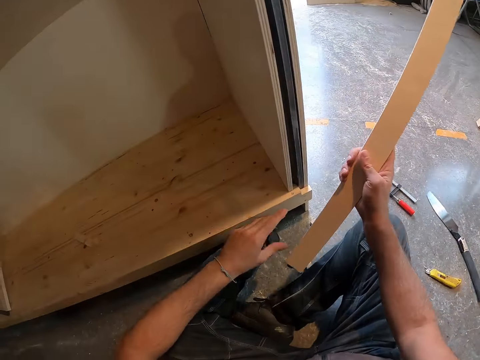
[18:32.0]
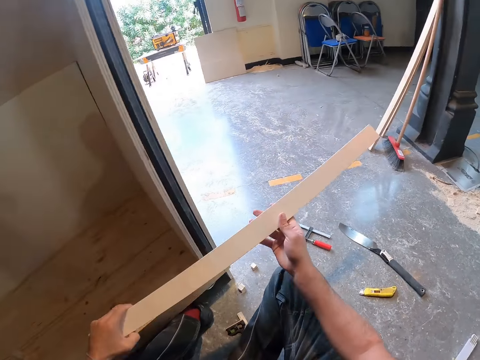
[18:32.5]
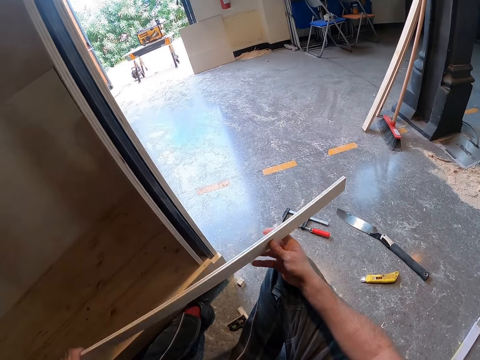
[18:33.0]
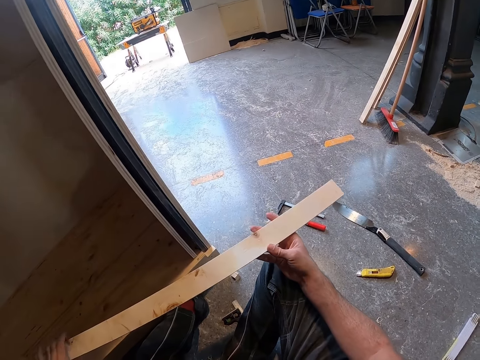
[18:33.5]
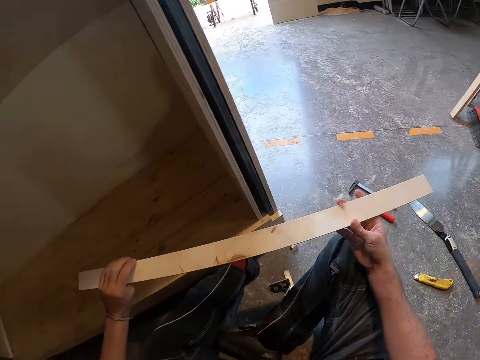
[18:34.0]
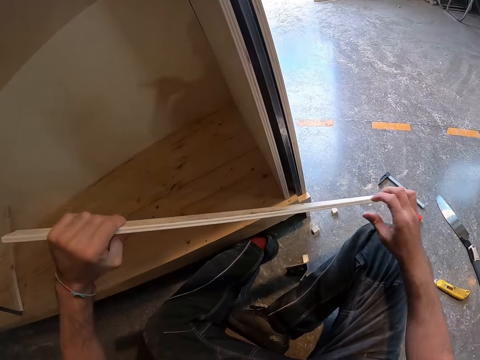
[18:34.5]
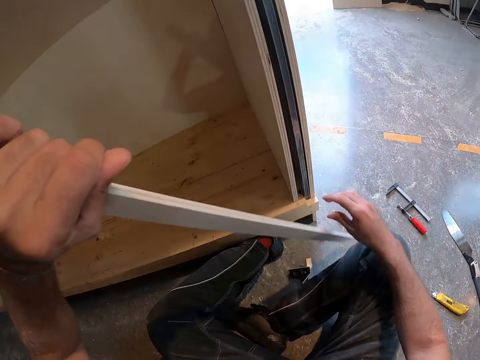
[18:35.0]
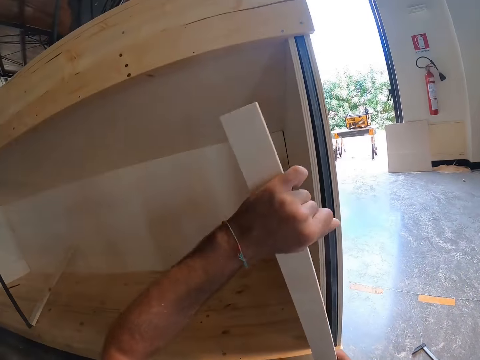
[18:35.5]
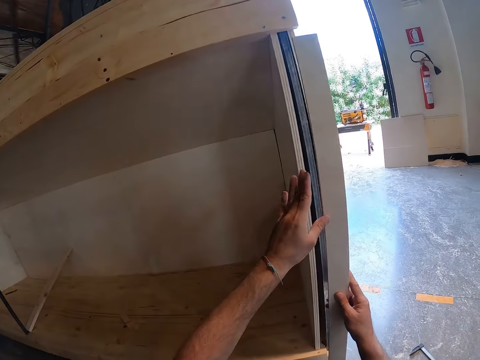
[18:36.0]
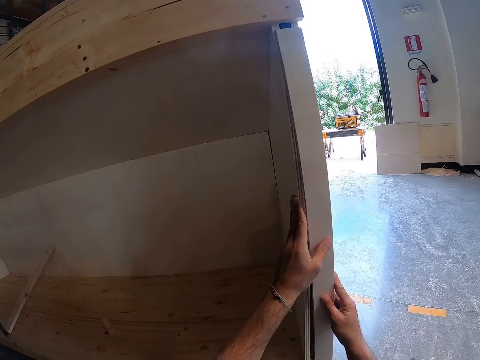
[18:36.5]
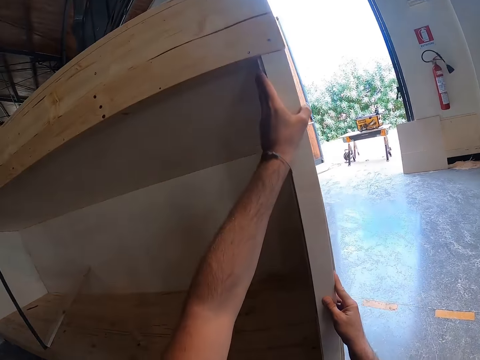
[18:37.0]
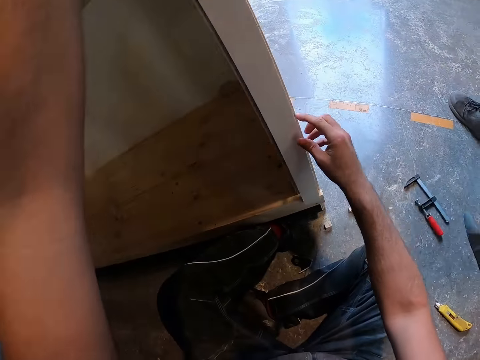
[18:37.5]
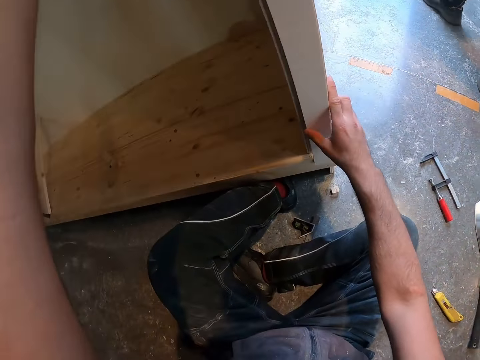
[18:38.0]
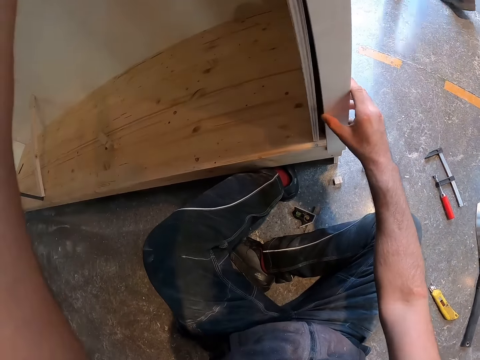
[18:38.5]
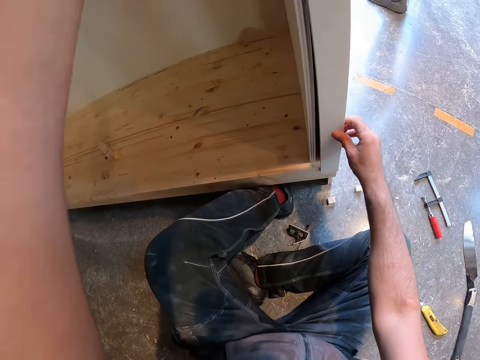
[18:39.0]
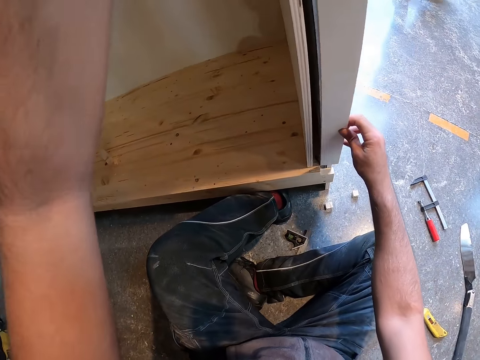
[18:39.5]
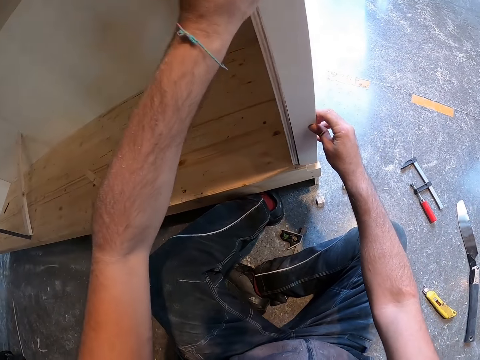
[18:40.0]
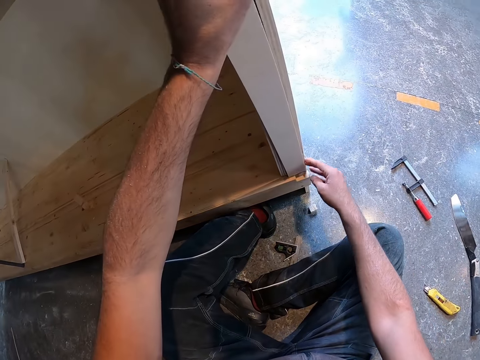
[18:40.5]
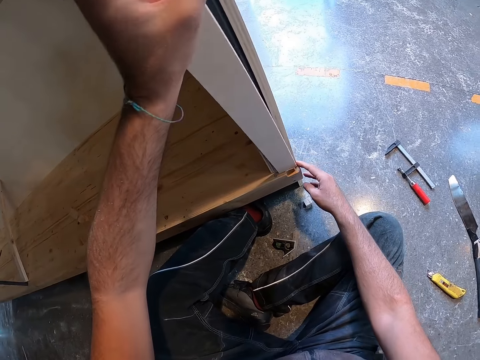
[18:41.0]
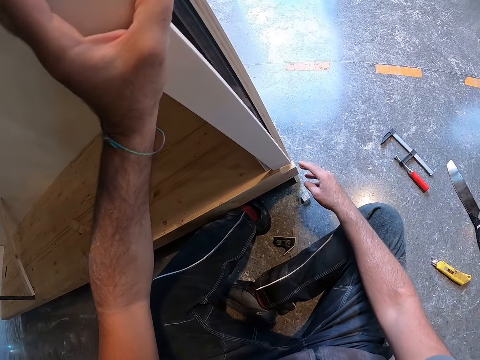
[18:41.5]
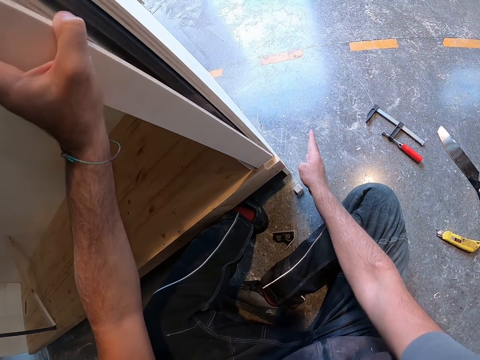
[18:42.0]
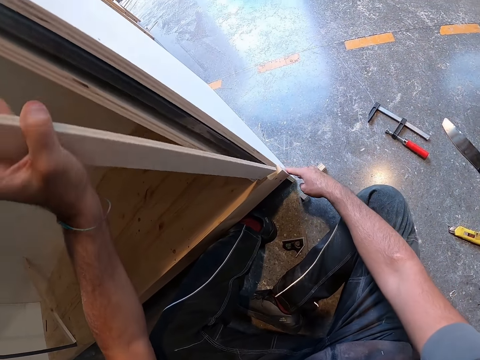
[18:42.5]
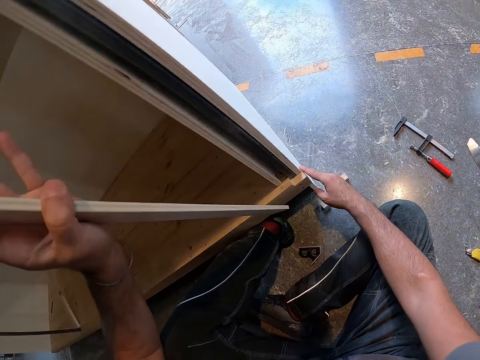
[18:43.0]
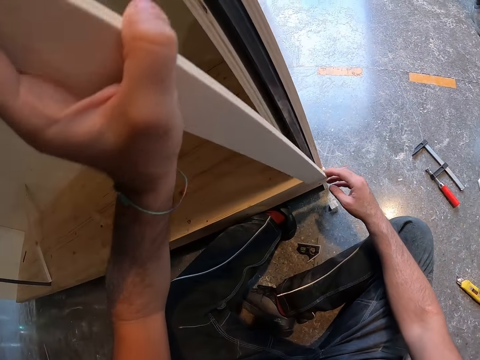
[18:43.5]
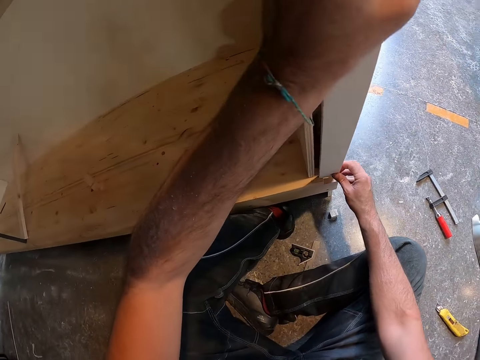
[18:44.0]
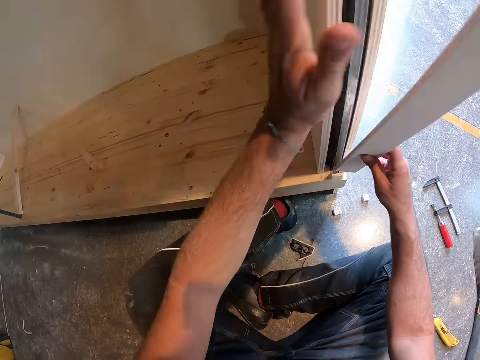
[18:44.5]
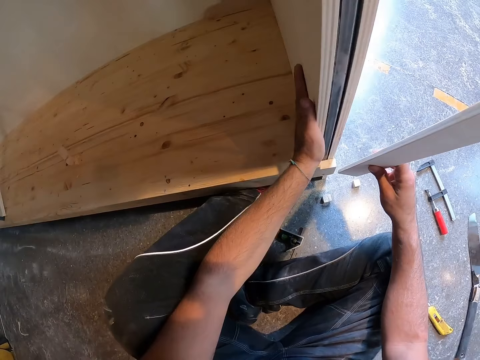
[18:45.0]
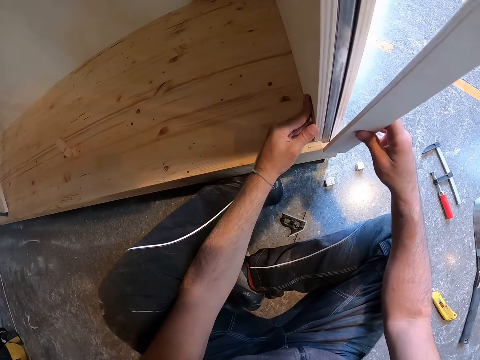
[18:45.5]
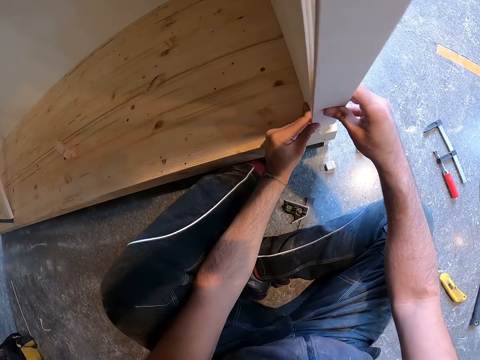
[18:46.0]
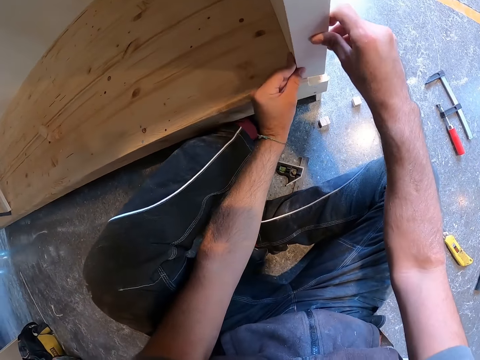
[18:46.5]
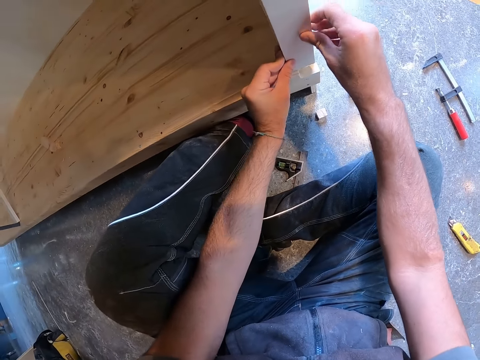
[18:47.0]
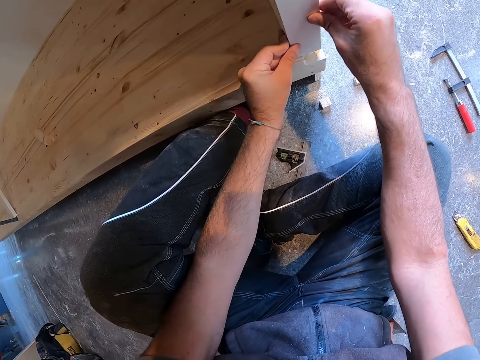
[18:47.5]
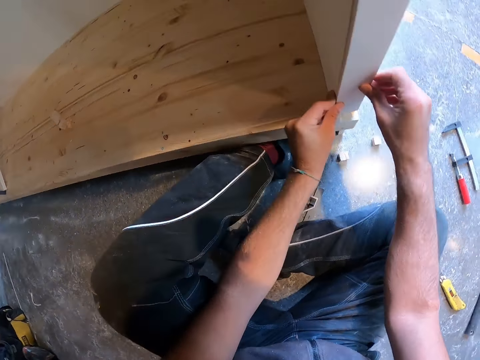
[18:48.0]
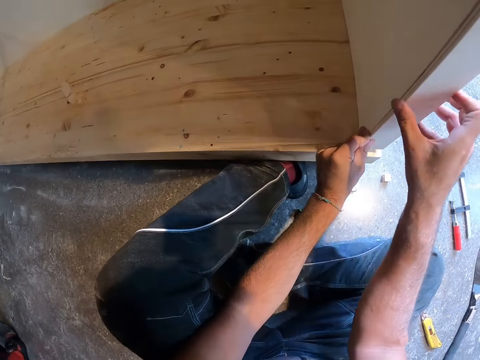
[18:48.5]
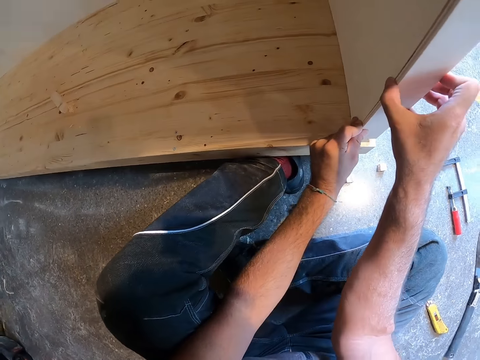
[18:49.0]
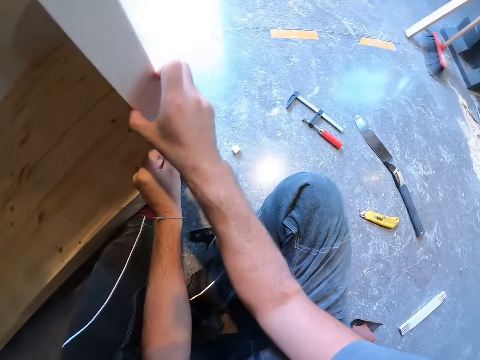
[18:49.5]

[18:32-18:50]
The camera wearer inspects the wood. He holds the piece of wood with both hands. He positions the piece of wood on the side of the wooden stair platform with both hands. He inspects the wooden shelf. He fits the wood on the wooden shelf.

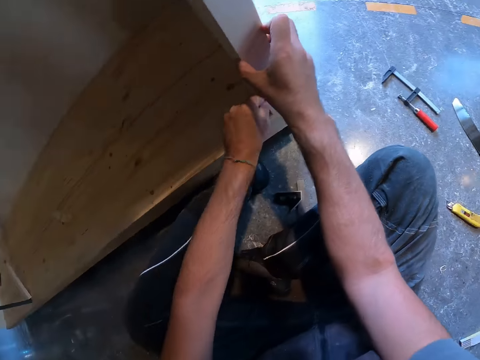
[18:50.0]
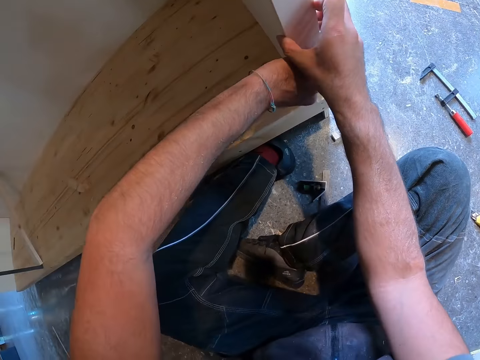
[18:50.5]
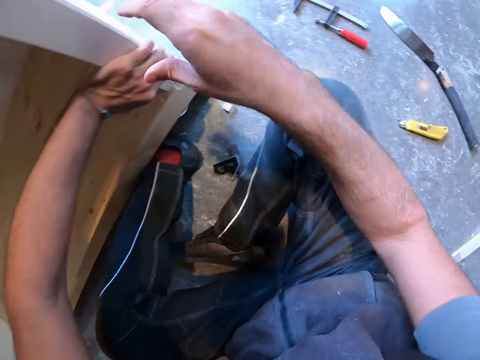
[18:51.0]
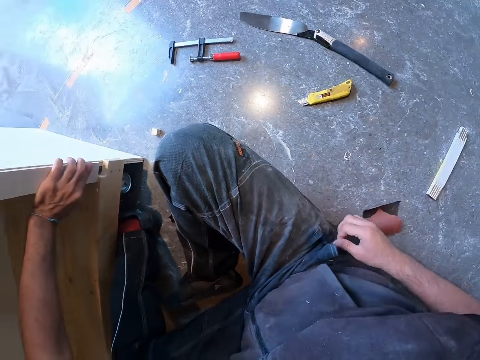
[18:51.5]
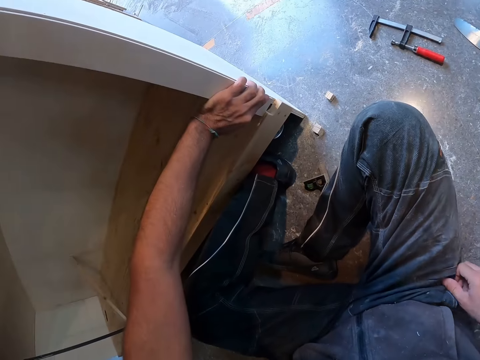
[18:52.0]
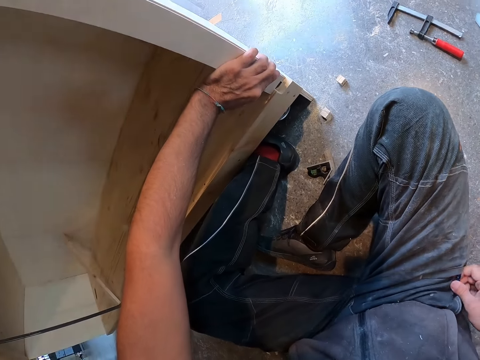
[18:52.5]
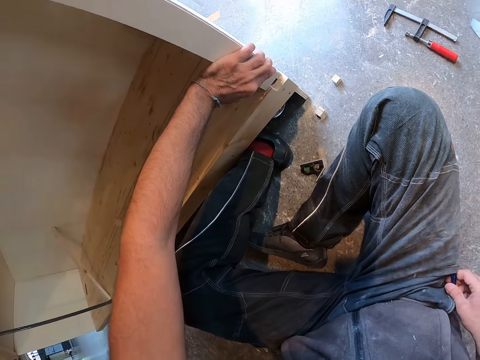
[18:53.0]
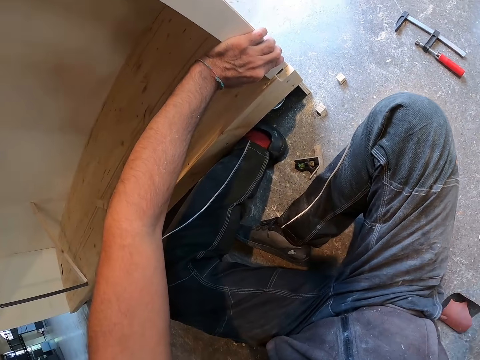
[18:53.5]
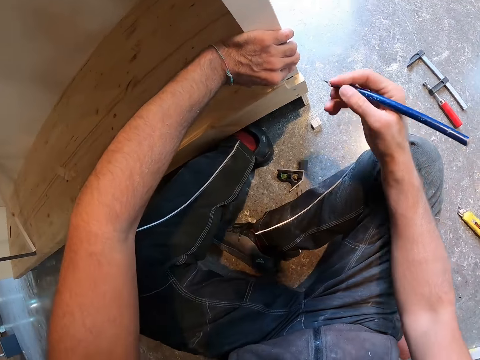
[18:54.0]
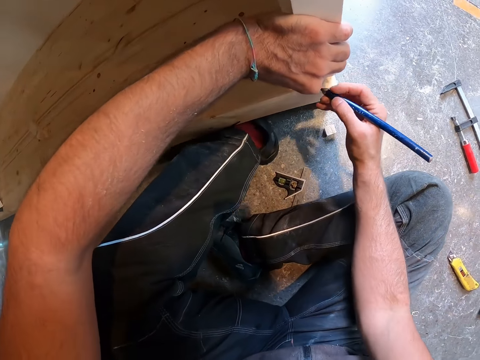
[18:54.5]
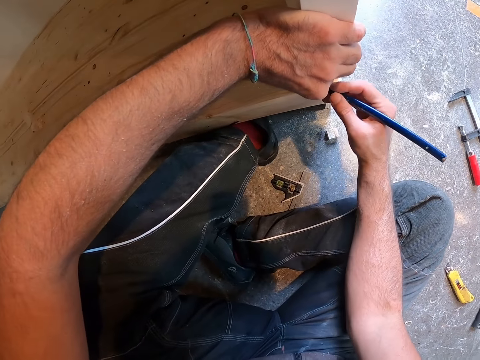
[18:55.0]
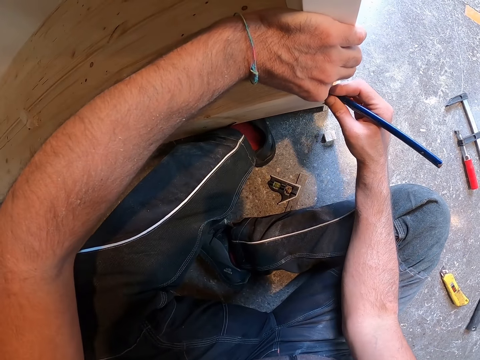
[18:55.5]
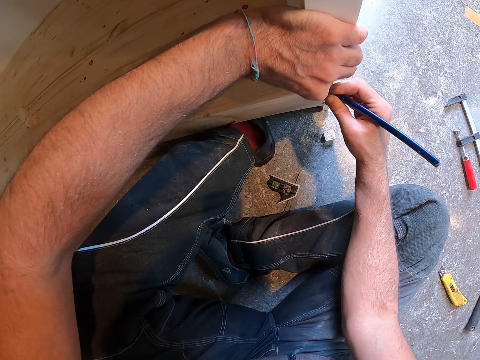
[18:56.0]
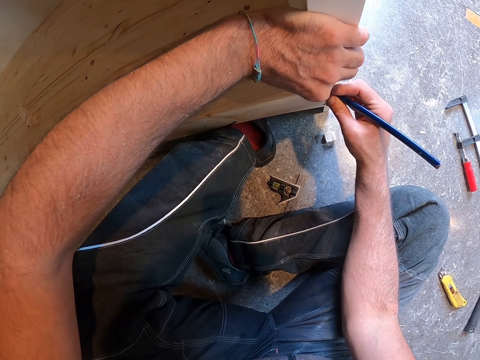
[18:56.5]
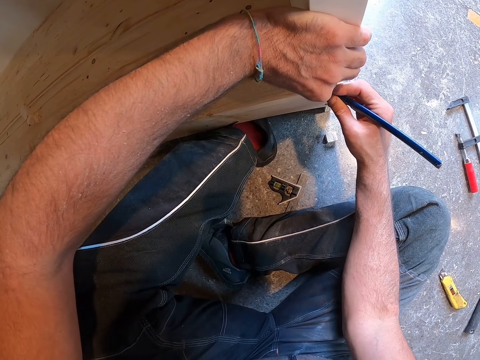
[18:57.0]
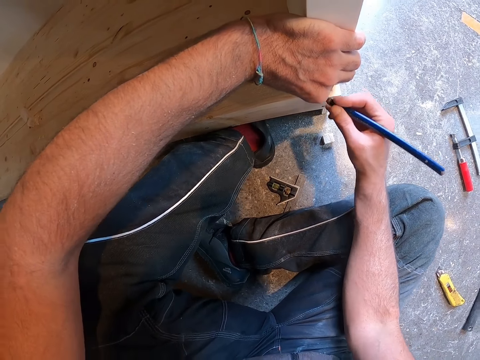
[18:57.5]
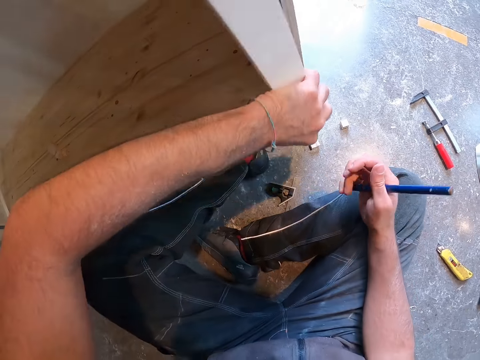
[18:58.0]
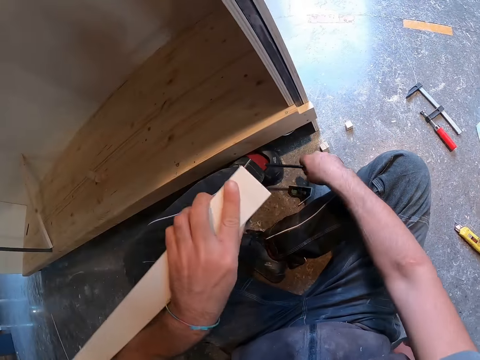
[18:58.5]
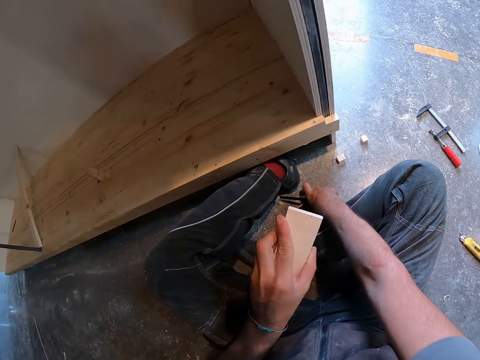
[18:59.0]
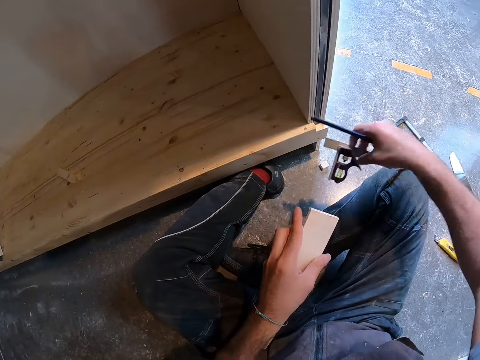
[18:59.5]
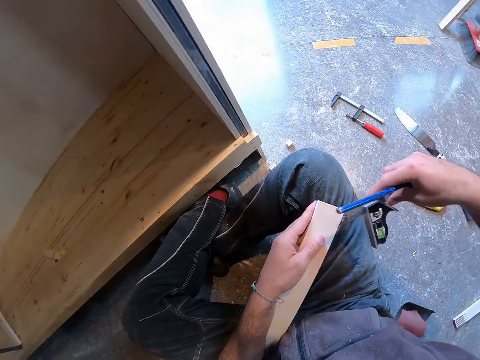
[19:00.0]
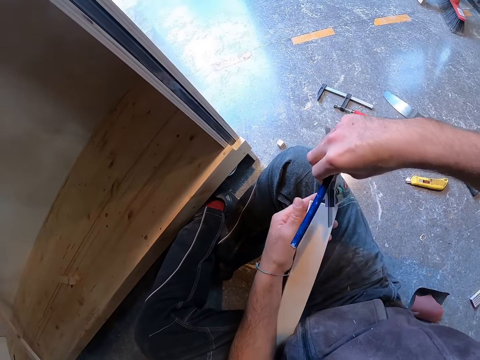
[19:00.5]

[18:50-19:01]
The camera wearer removes a pencil from a pocket of his trousers with his right hand. He marks the piece of wood with the pencil in his right hand. He removes the piece of wood from the side of the wooden stair platform with his left hand. He picks up a combination square angle ruler with bubble level from the floor with his right hand.
